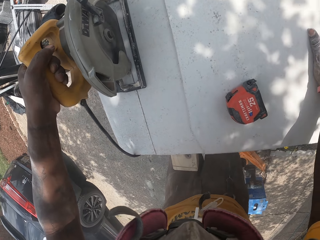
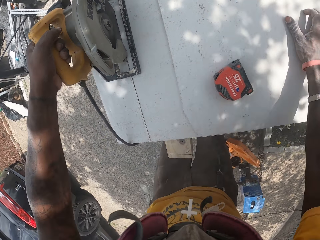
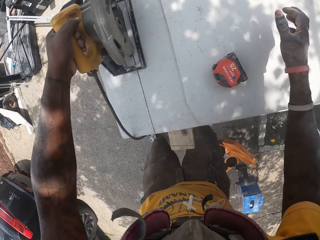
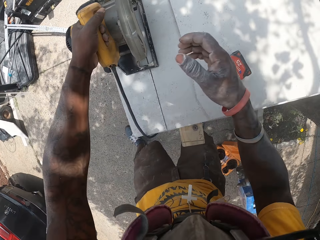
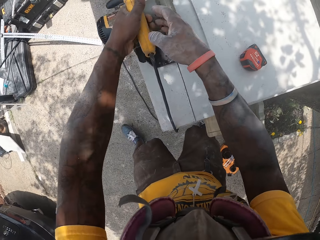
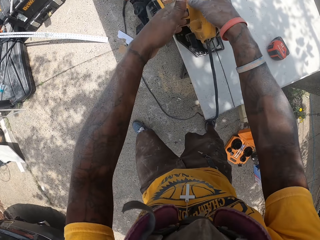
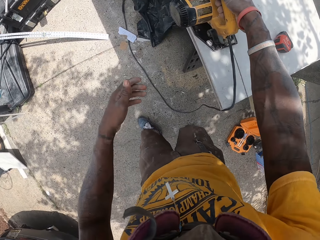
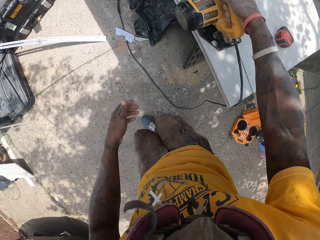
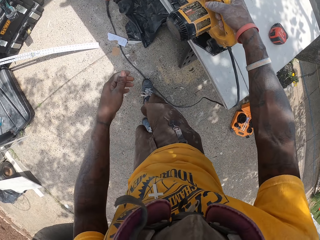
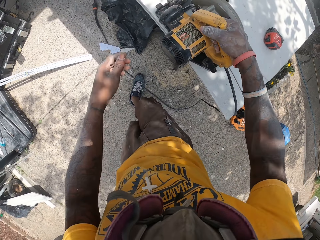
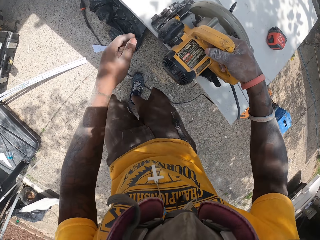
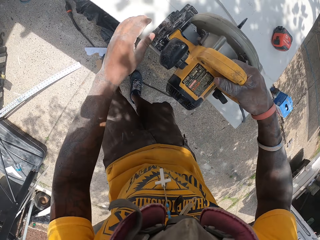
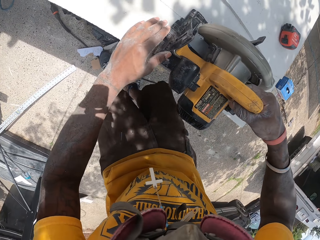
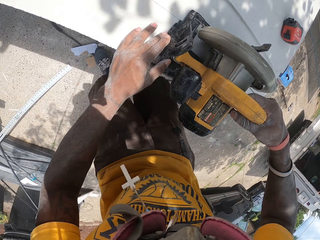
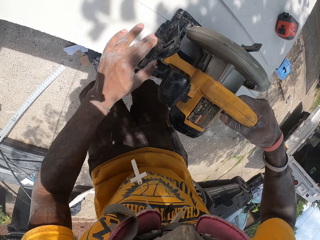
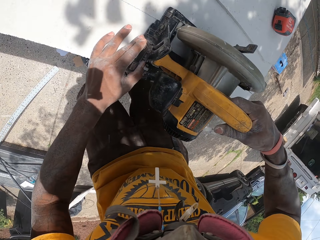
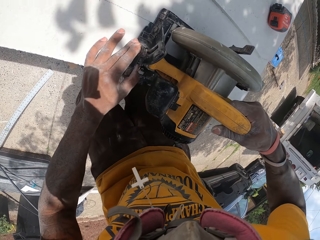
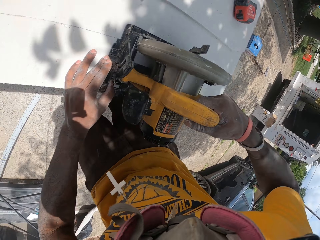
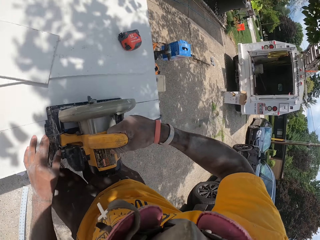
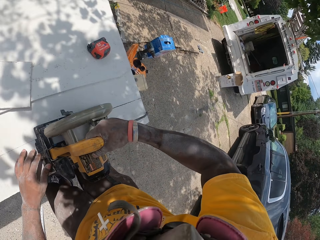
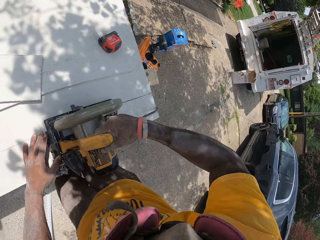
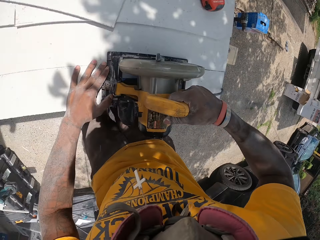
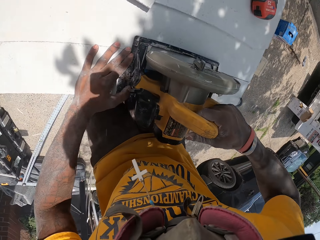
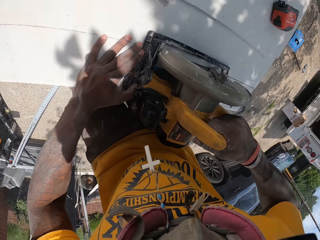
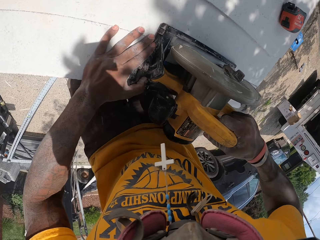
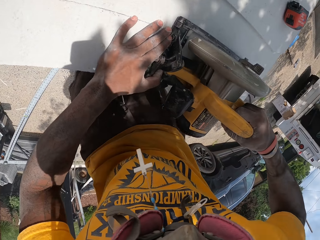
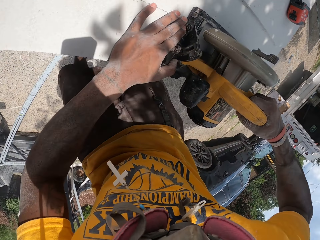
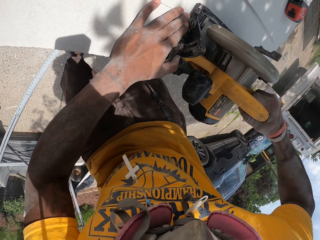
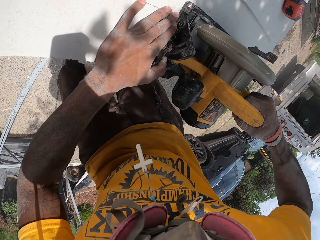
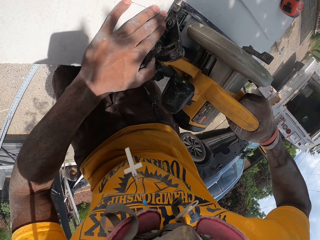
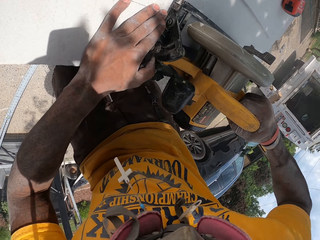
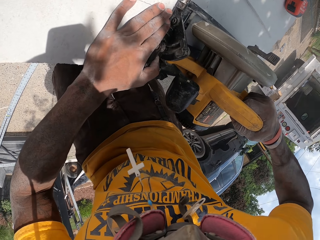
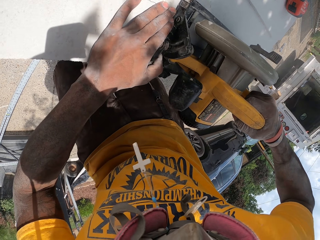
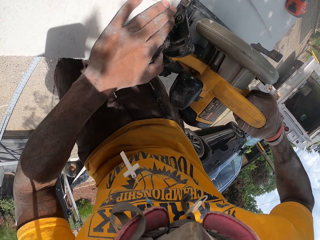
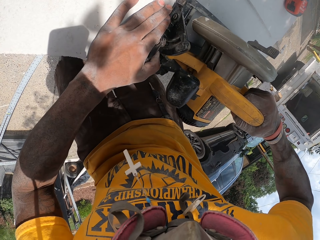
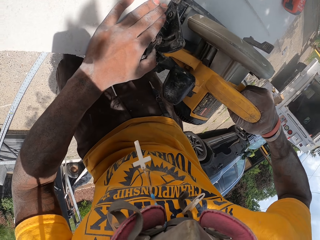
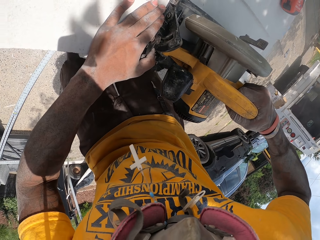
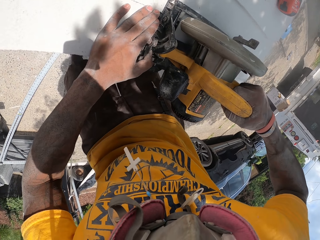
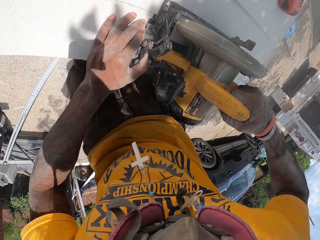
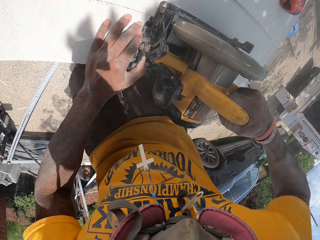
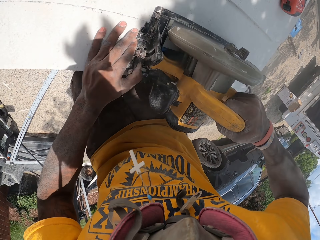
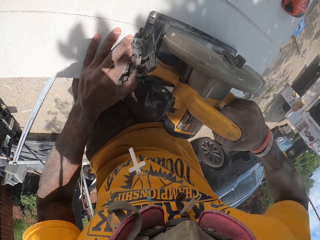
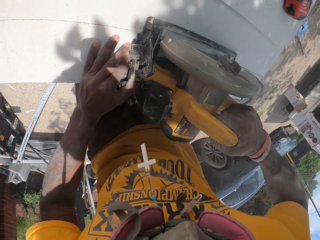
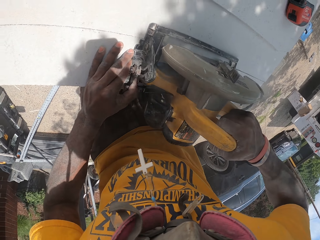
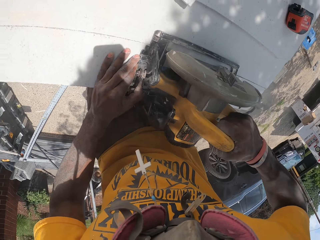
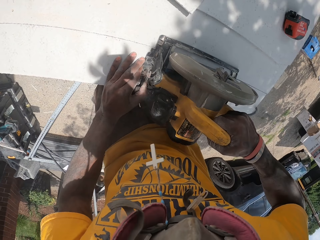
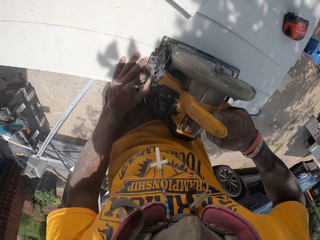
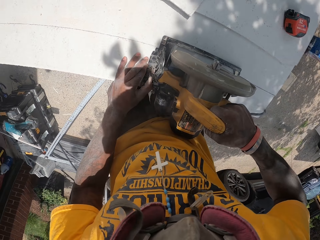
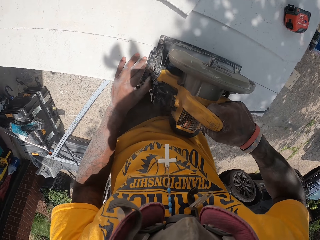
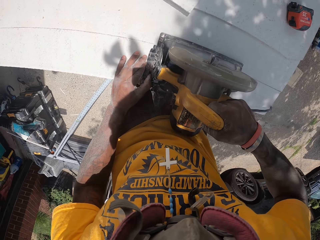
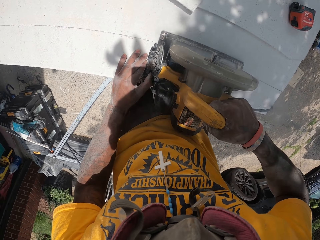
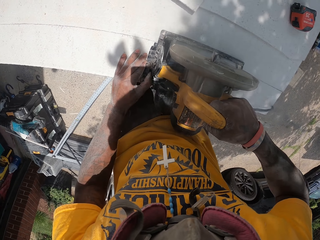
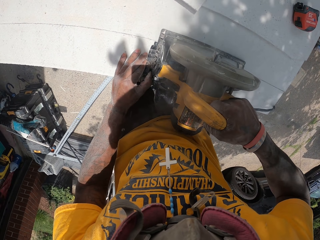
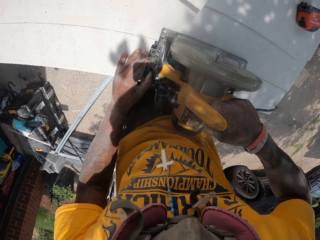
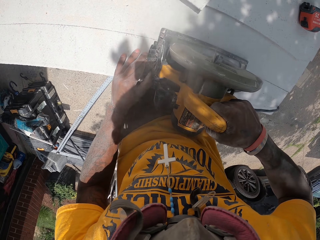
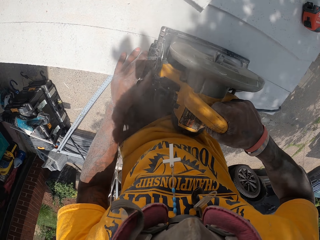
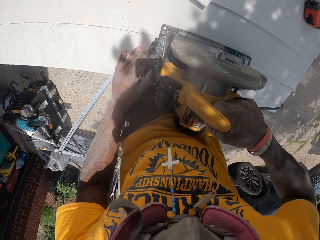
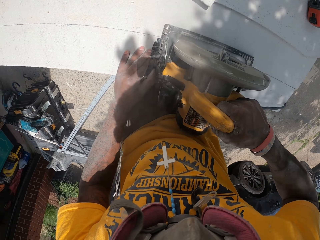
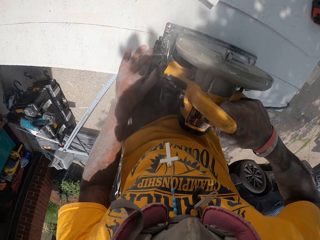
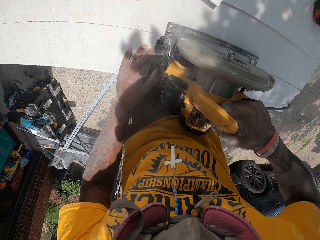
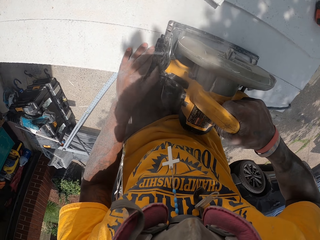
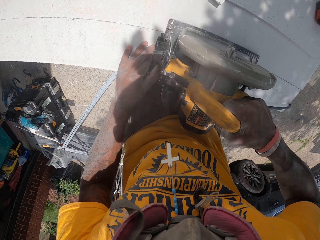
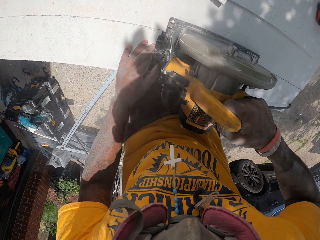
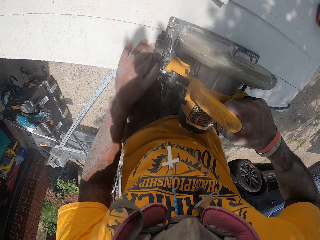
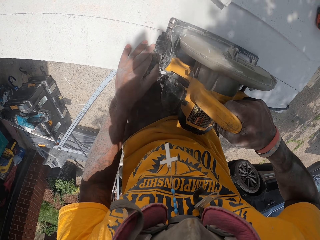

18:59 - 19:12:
The camera wearer holds the chop saw with the other hand. They walk to the other side. They hold the chop saw. They cut the board.

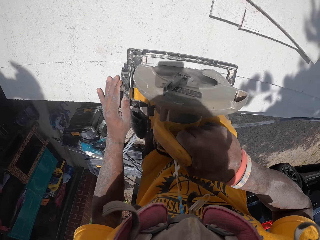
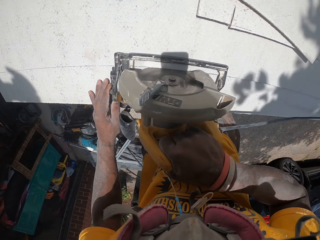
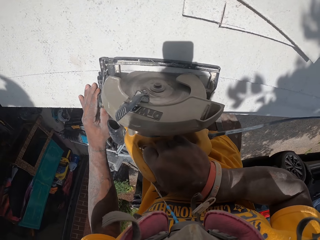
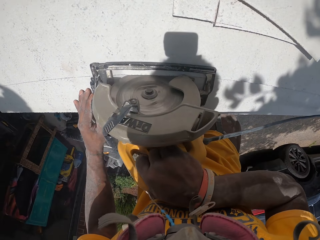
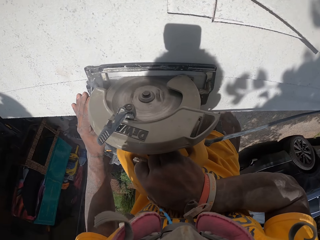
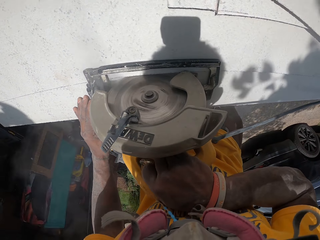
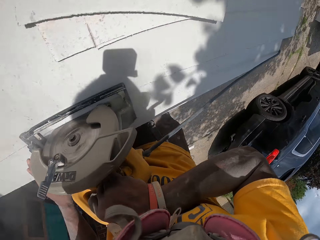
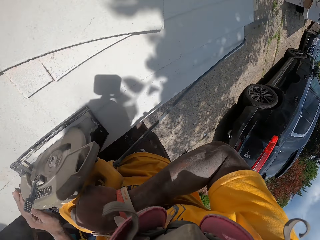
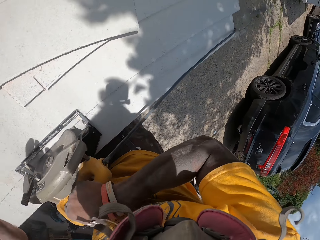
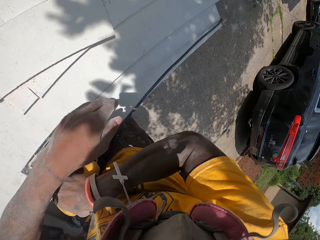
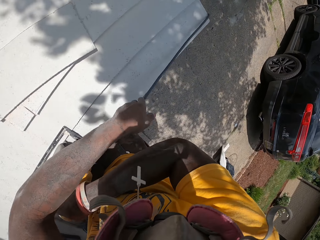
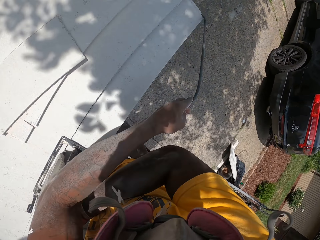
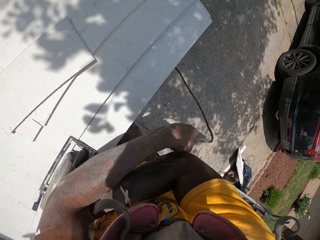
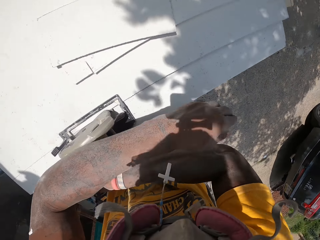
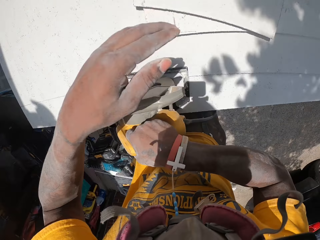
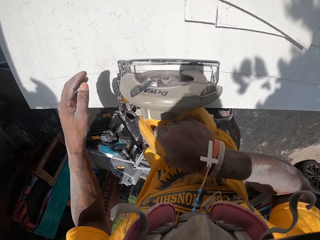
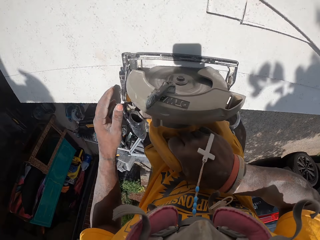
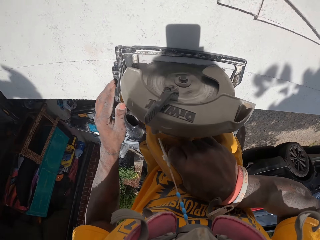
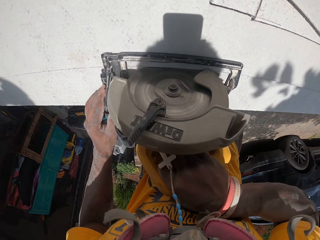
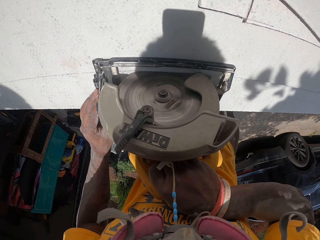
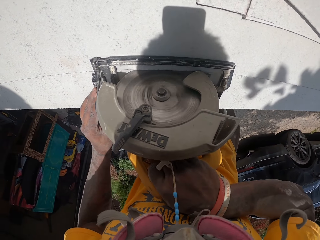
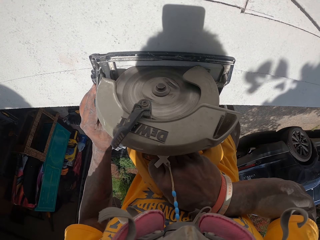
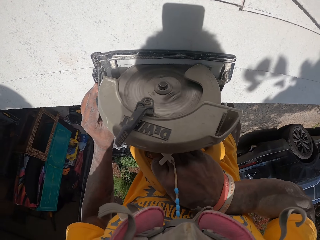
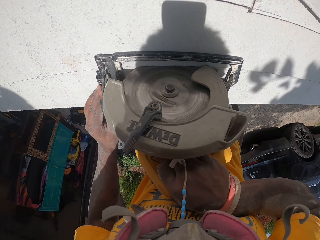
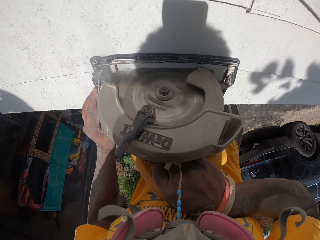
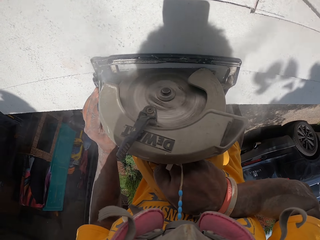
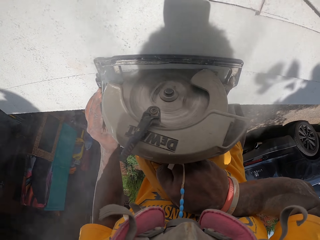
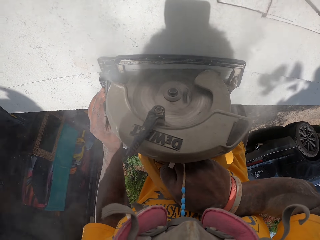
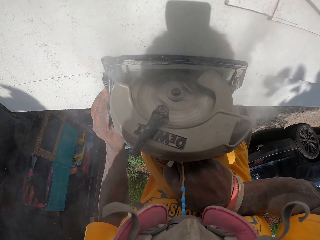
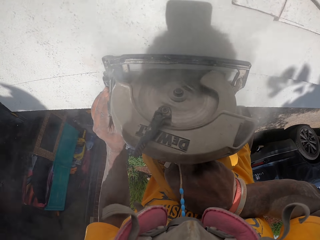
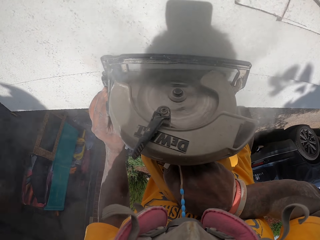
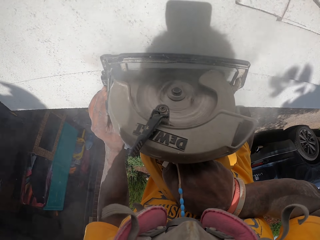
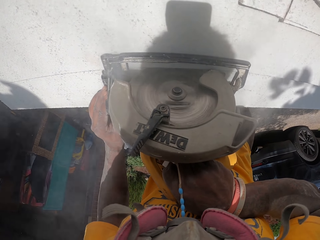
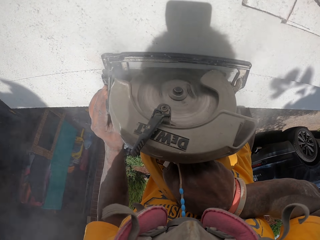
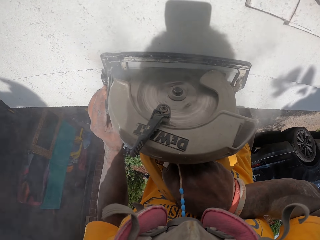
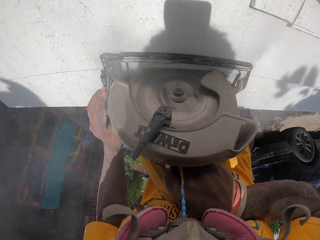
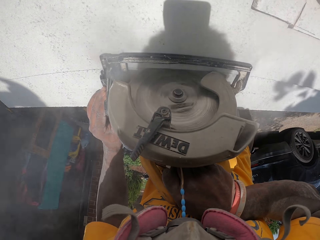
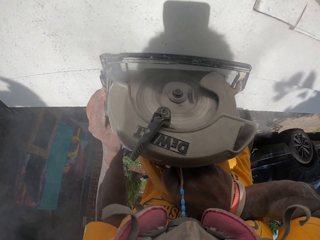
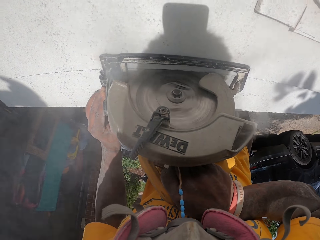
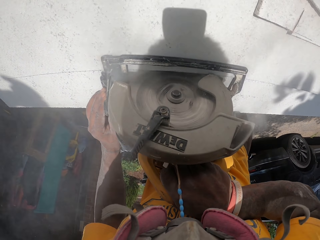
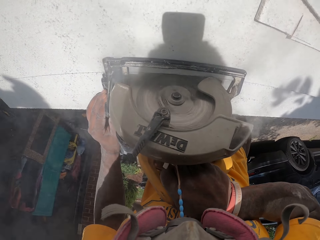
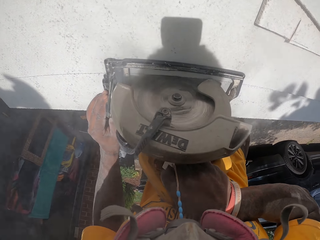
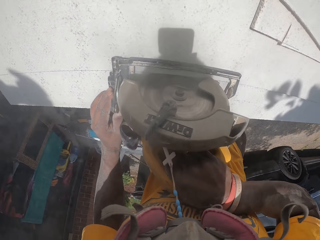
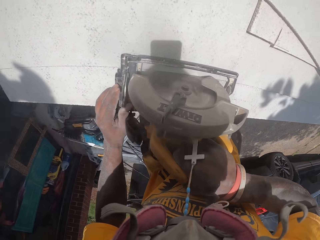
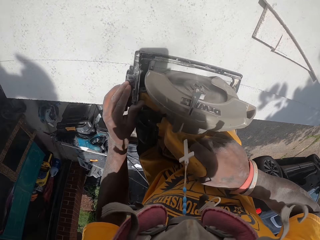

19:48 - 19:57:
The camera wearer moves the left hand. They hold the chop saw cord, drop the chop saw cord and hold the chop saw cord.
